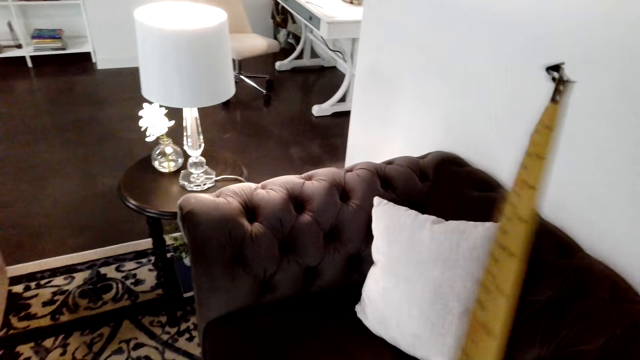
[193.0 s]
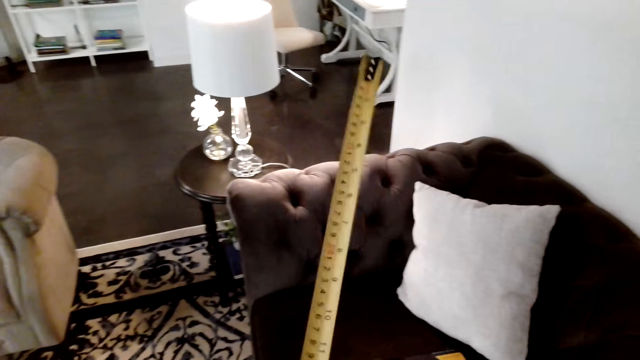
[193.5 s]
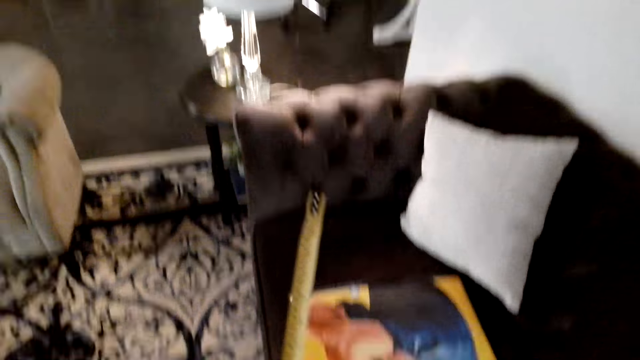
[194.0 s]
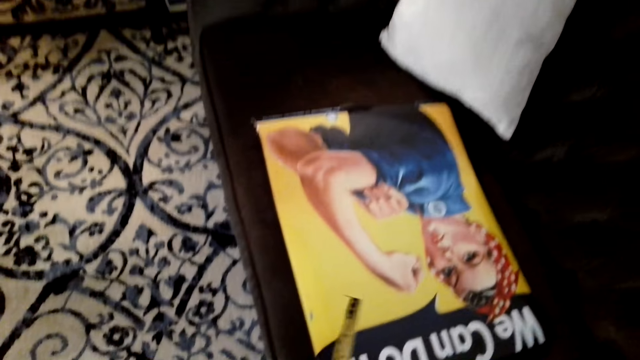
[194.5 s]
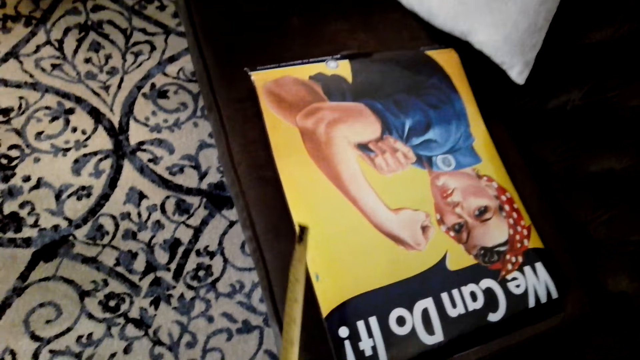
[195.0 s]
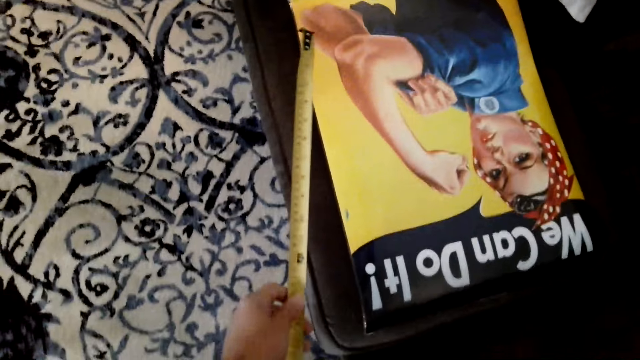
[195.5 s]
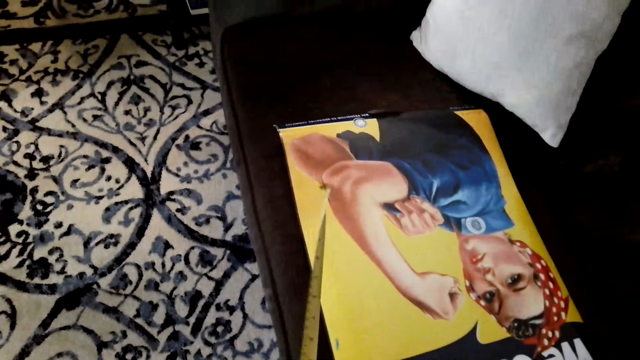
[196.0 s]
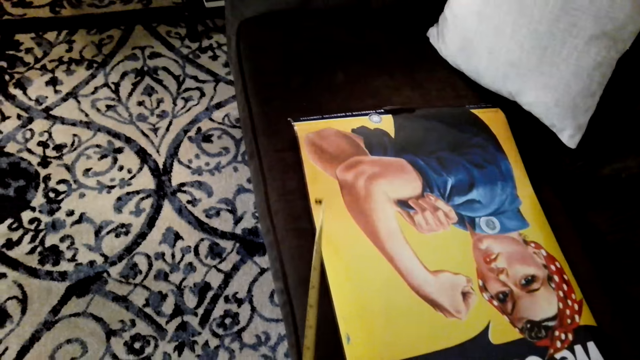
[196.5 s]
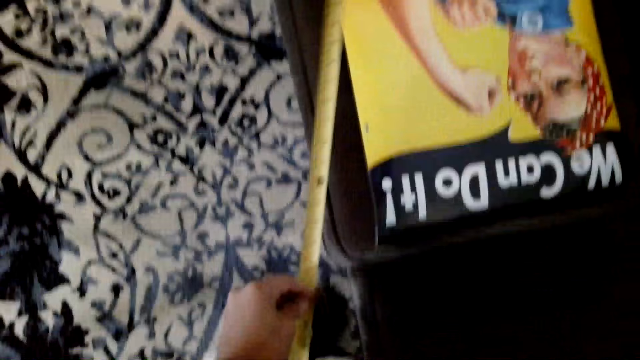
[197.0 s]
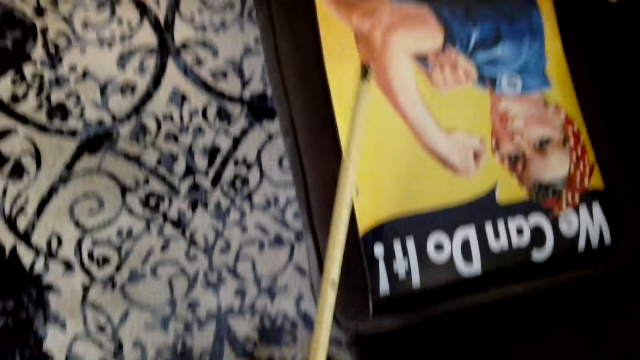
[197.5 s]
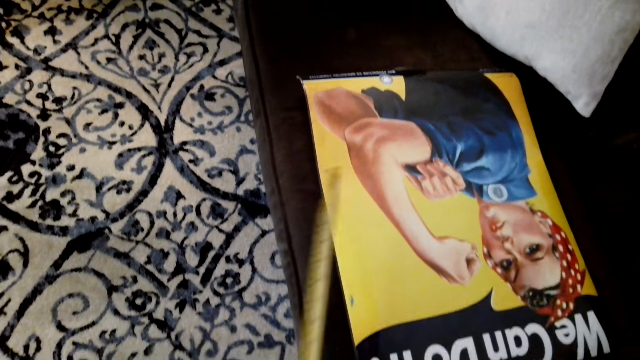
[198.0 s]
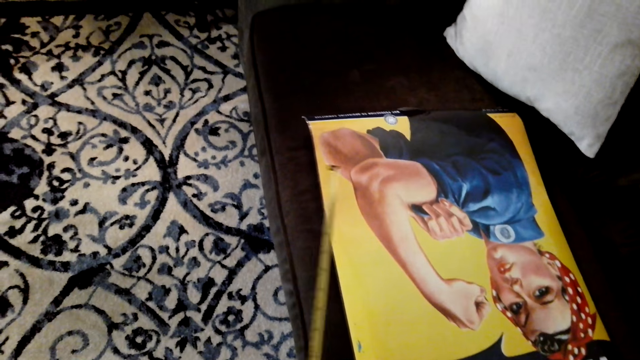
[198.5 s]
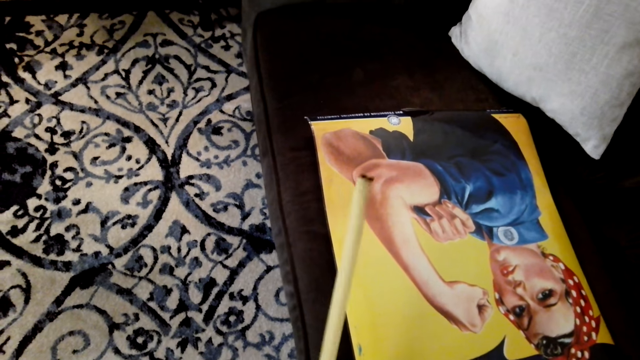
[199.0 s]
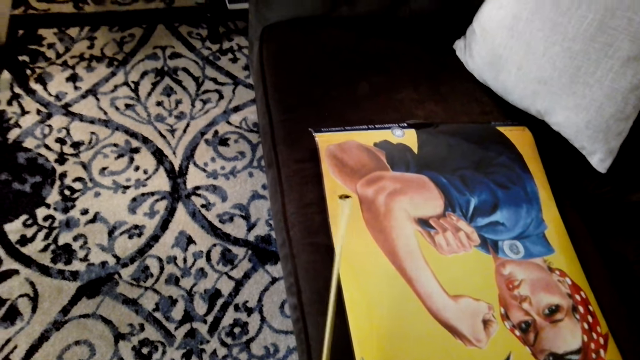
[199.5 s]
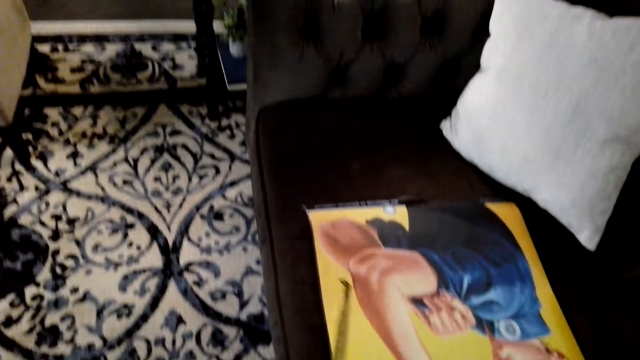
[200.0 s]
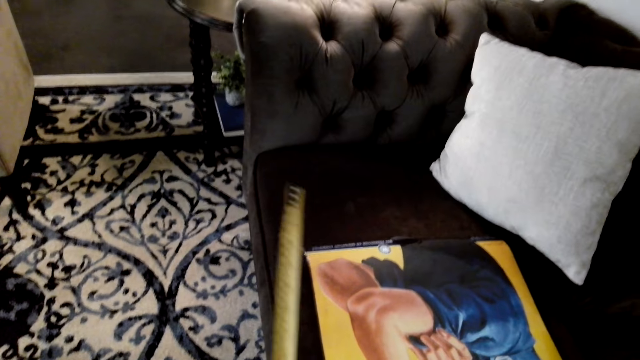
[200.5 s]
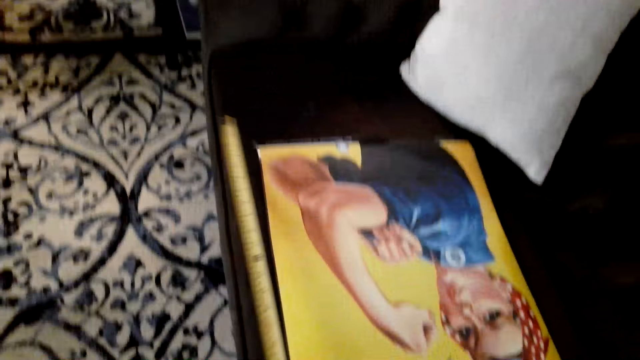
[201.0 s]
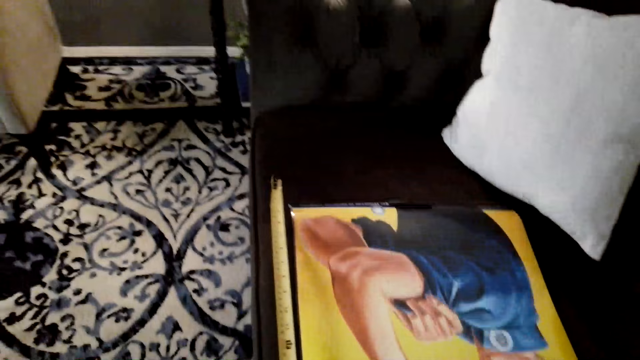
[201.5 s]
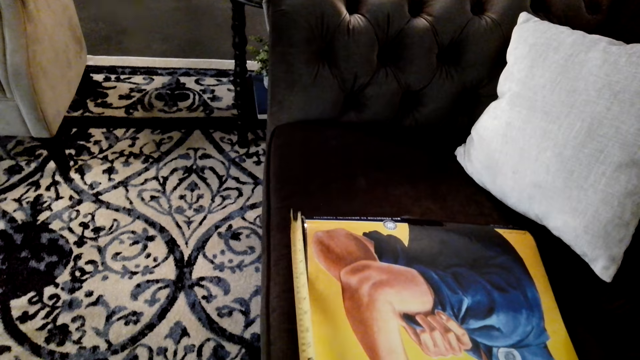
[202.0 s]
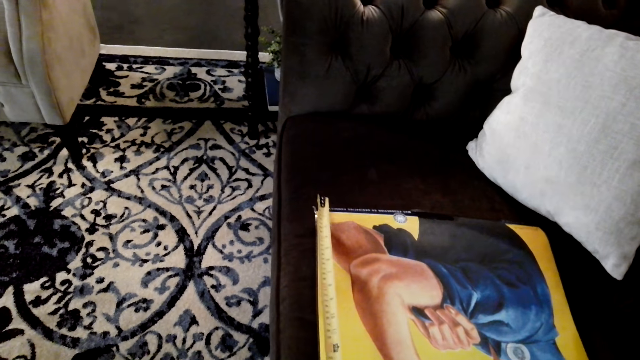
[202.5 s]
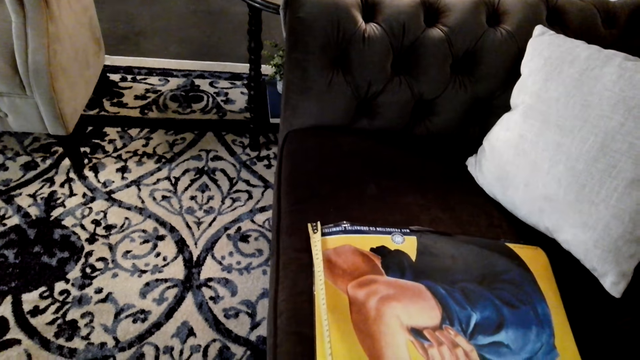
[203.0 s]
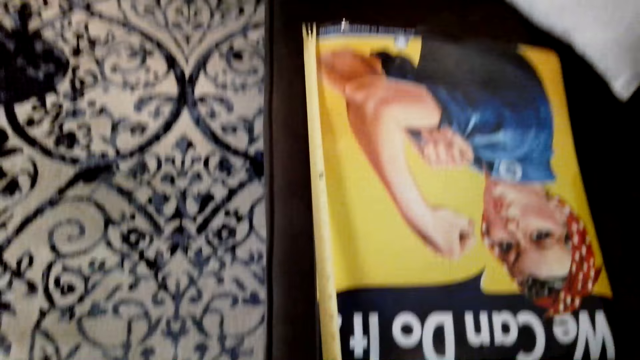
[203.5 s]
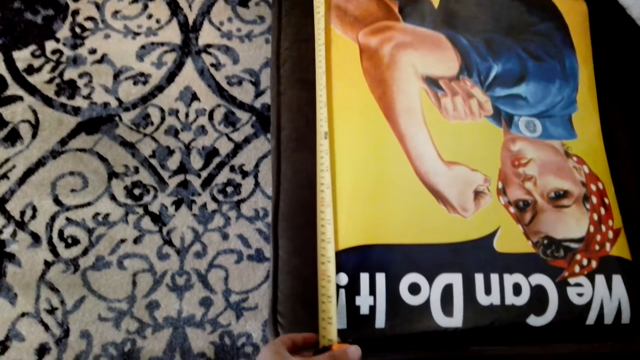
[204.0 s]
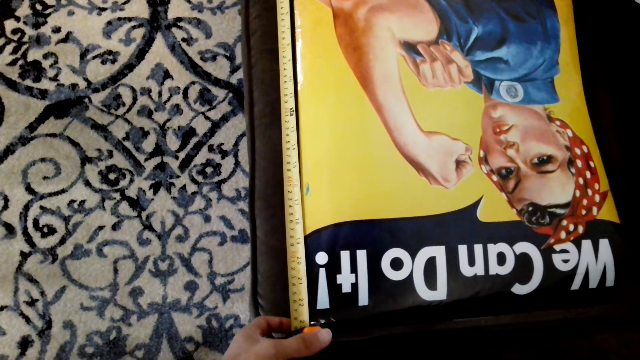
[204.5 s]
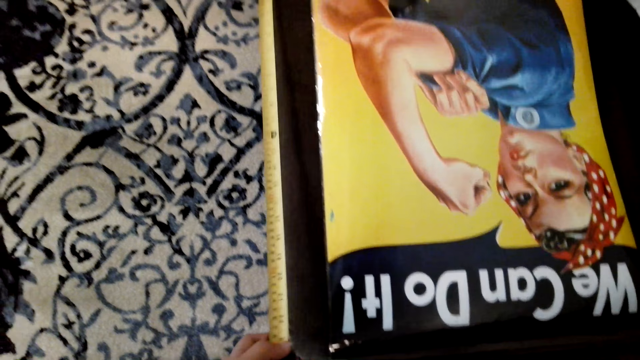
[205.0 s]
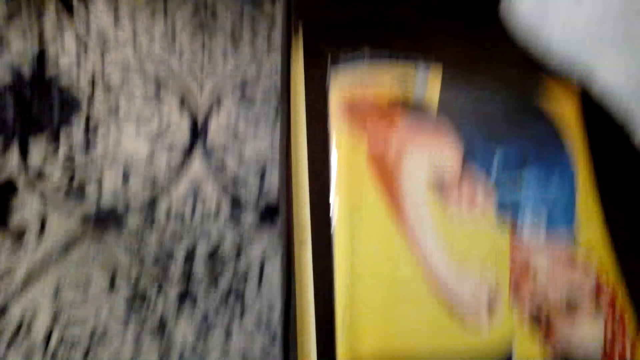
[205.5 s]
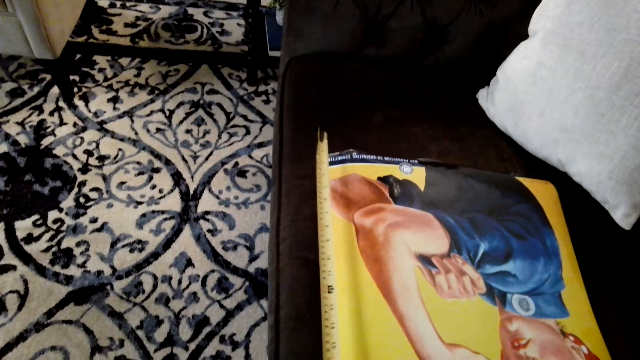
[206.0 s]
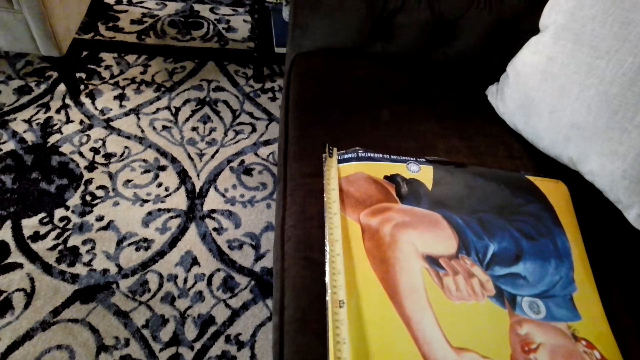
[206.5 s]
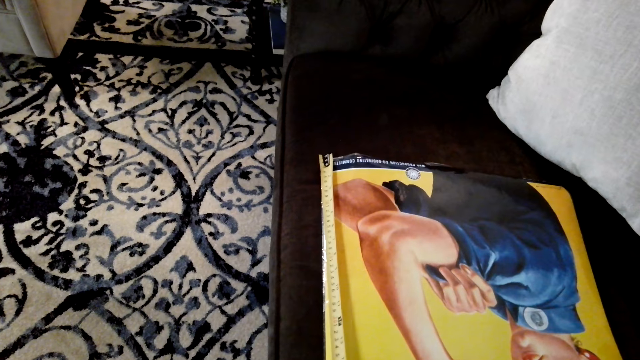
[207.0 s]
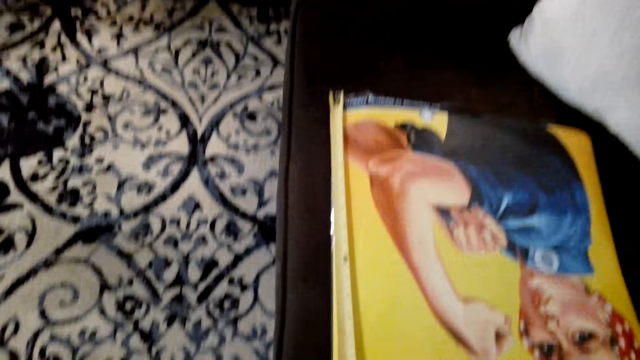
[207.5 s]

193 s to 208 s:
The camera wearer measures the art on the chair.

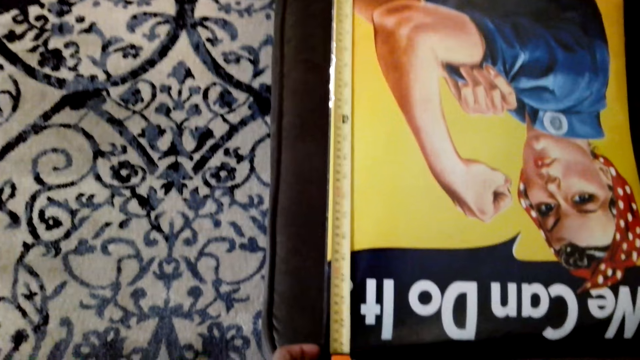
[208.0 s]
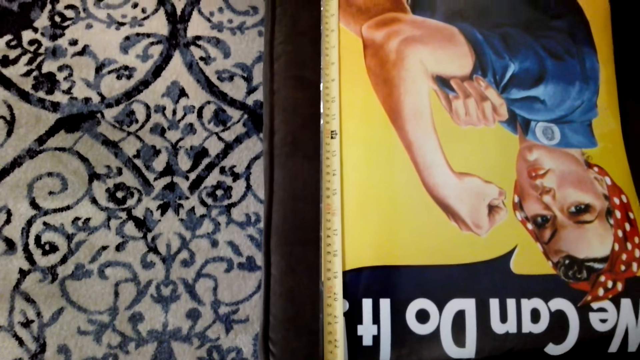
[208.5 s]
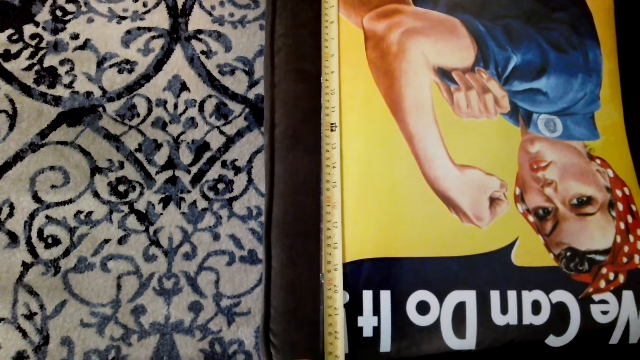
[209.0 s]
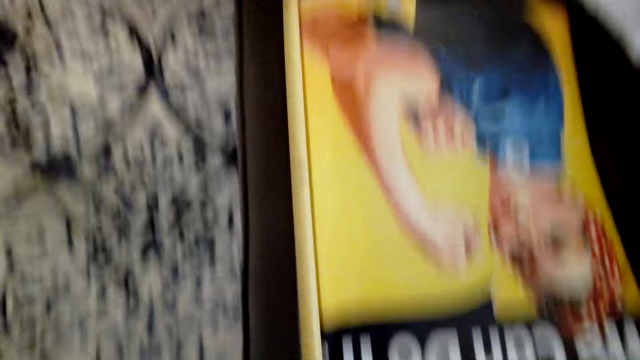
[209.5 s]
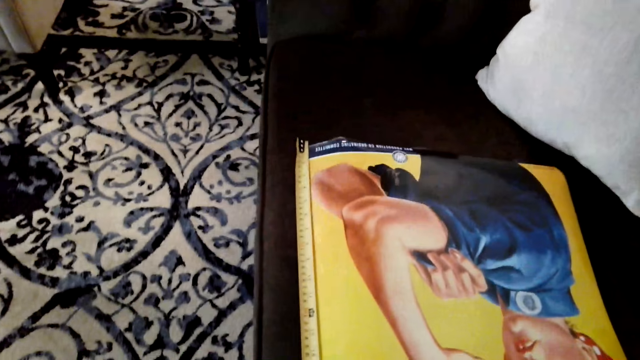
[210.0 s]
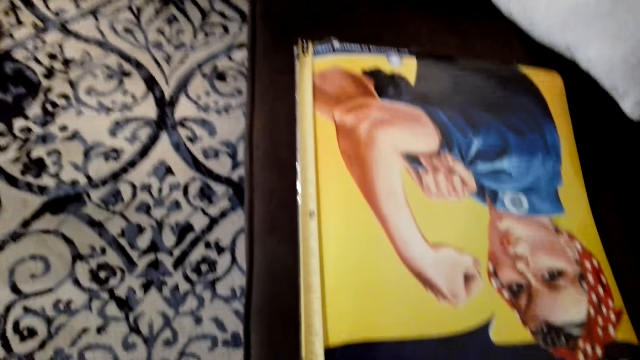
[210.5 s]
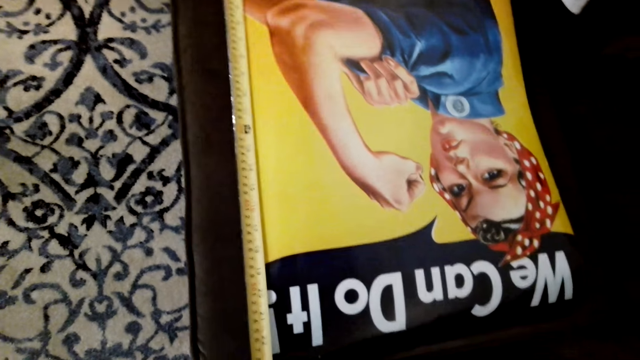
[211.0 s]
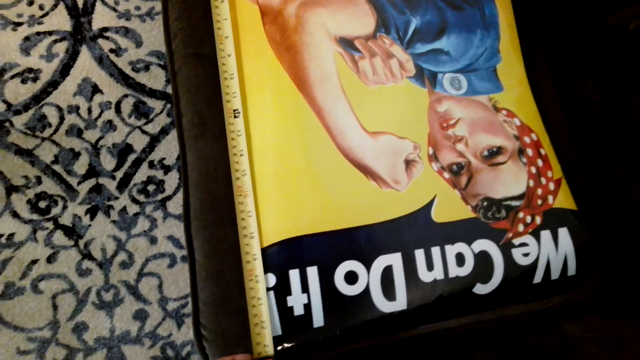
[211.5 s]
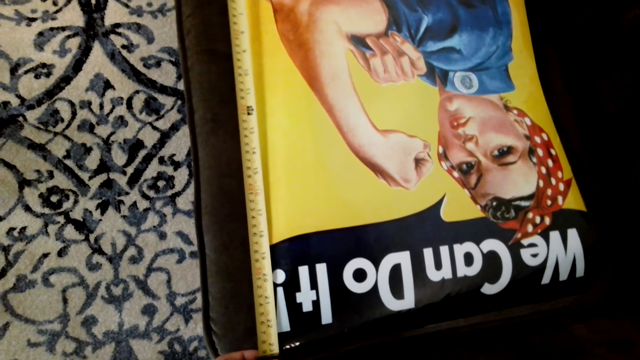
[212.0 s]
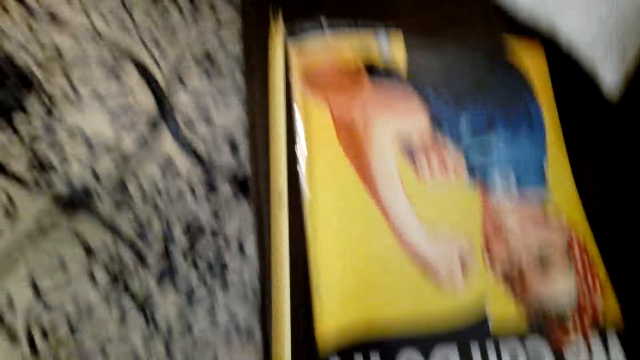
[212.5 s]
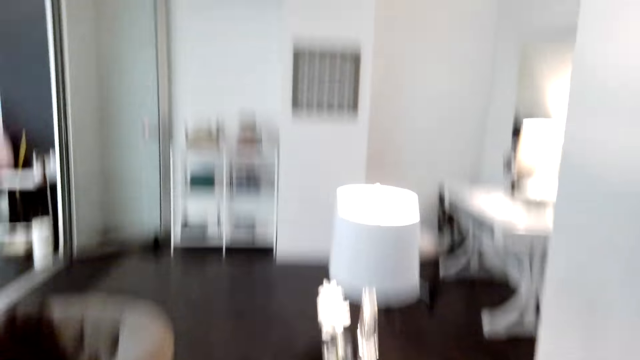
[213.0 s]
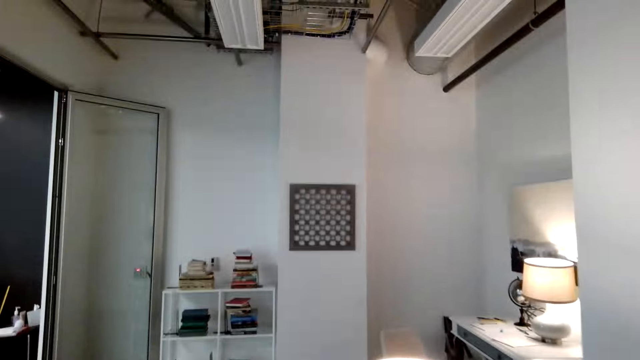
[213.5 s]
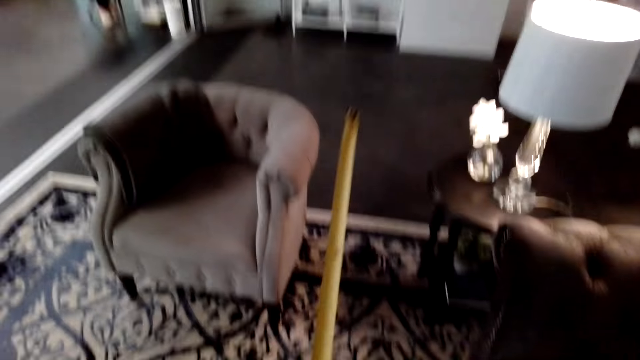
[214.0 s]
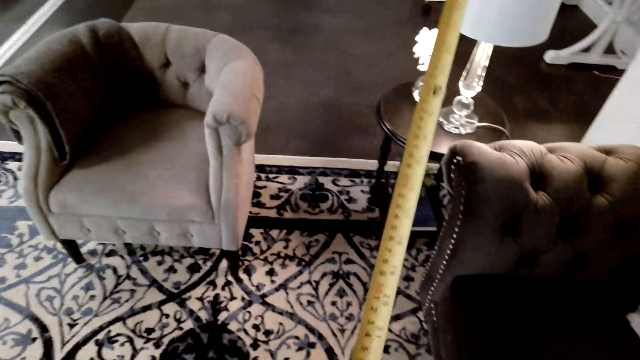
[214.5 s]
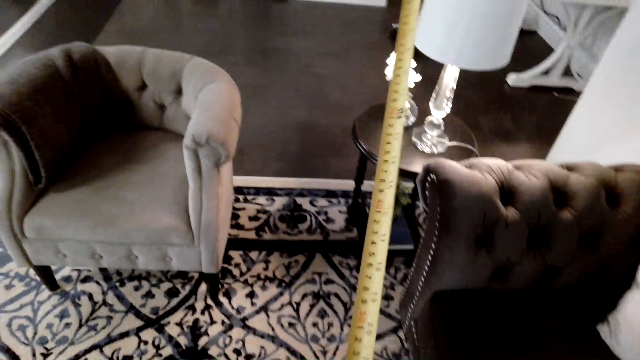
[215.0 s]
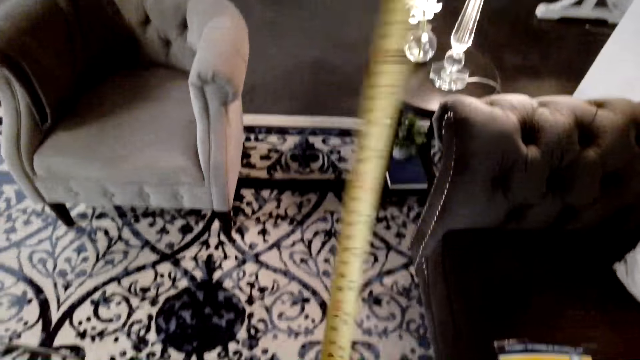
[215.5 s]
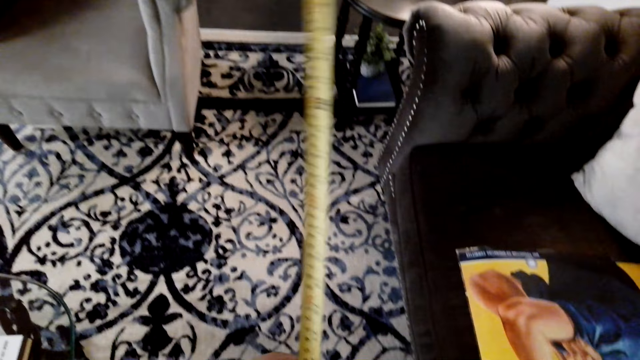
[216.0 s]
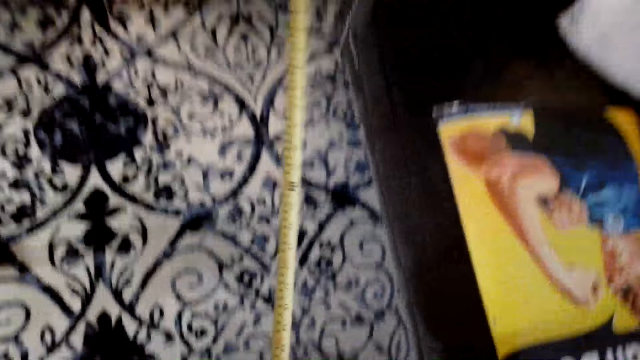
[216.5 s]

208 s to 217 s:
The camera wearer looks around the house.
